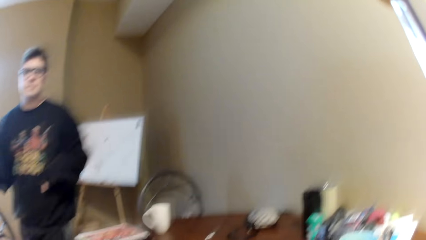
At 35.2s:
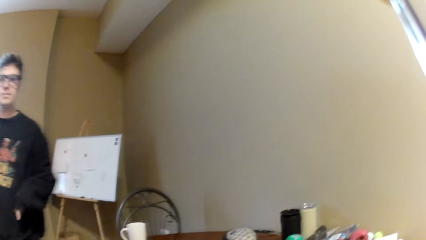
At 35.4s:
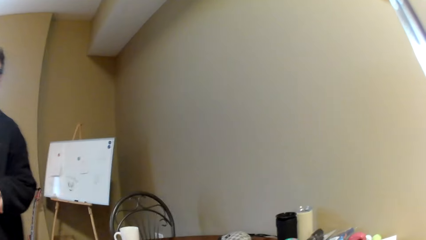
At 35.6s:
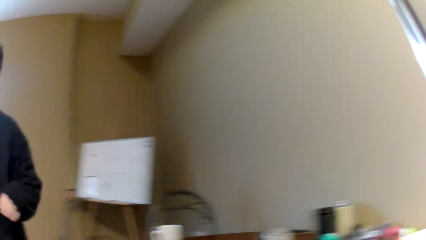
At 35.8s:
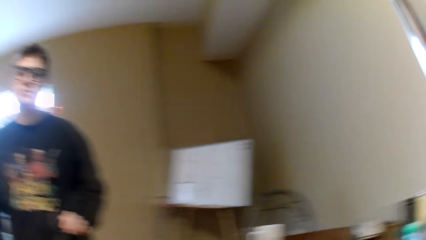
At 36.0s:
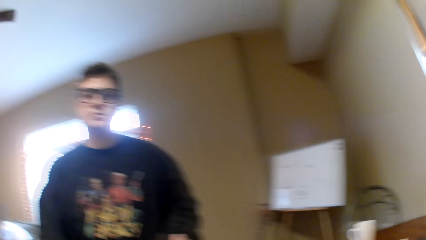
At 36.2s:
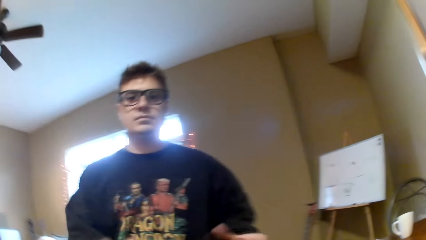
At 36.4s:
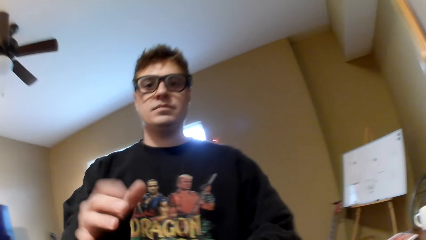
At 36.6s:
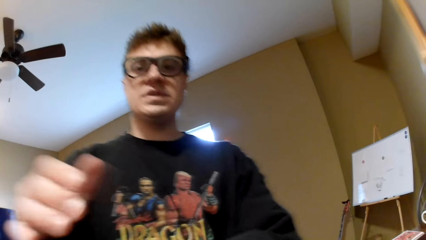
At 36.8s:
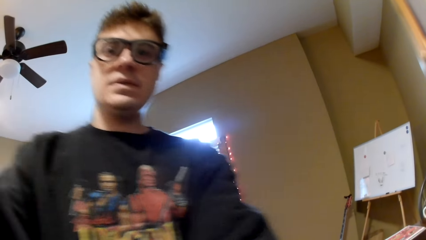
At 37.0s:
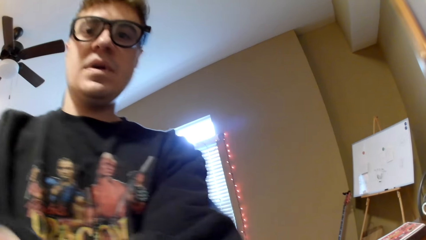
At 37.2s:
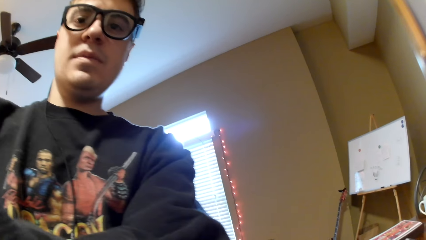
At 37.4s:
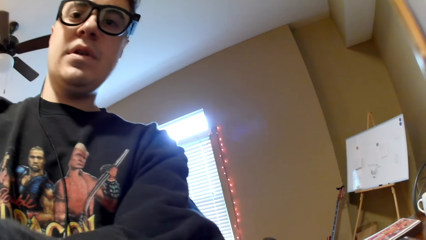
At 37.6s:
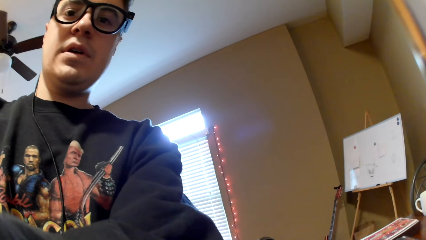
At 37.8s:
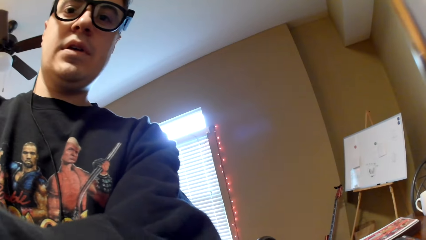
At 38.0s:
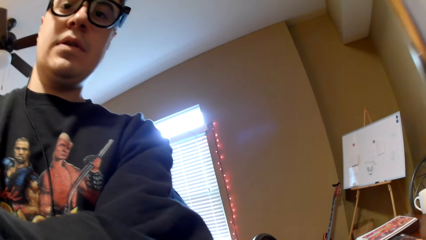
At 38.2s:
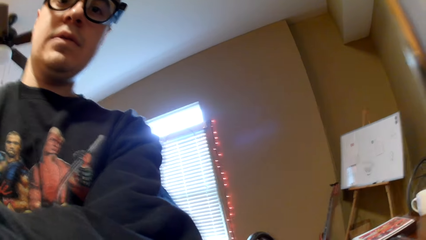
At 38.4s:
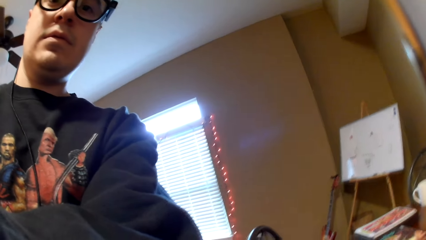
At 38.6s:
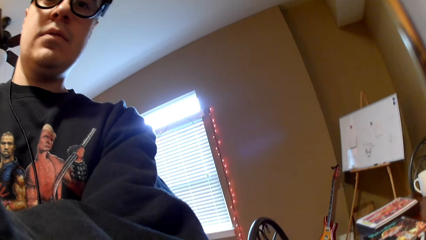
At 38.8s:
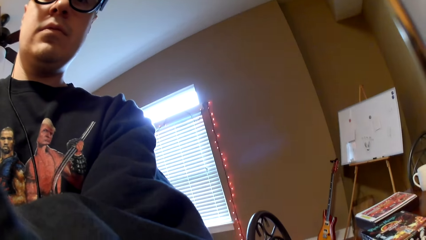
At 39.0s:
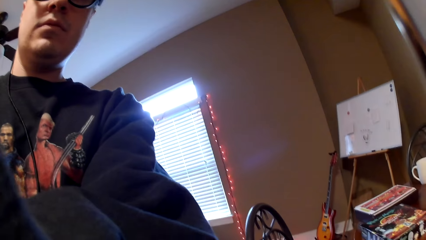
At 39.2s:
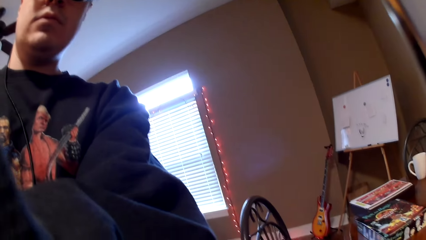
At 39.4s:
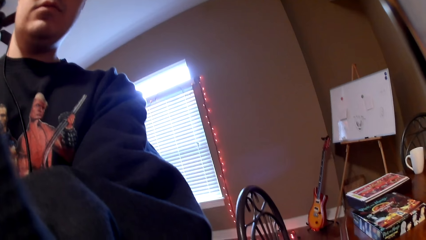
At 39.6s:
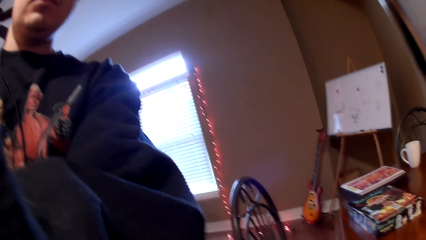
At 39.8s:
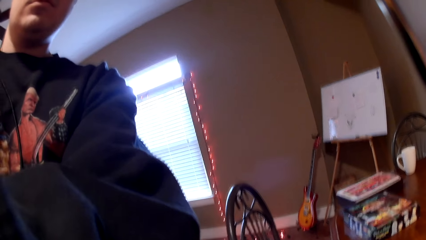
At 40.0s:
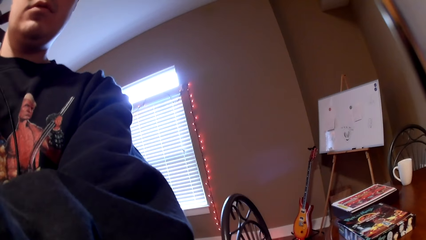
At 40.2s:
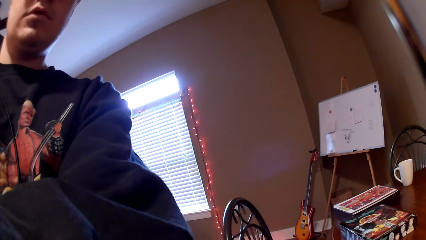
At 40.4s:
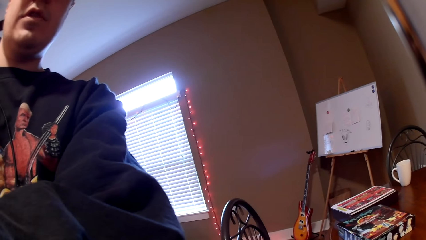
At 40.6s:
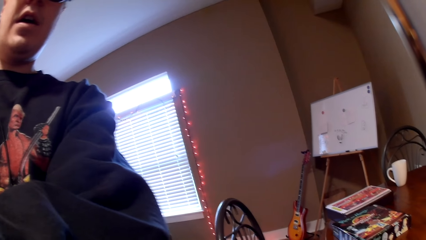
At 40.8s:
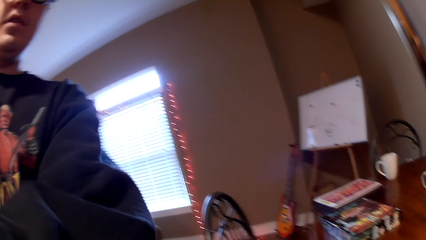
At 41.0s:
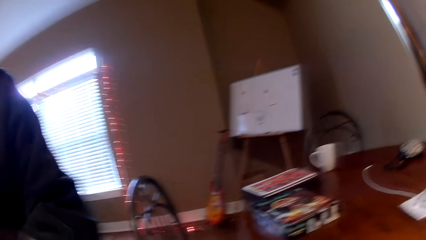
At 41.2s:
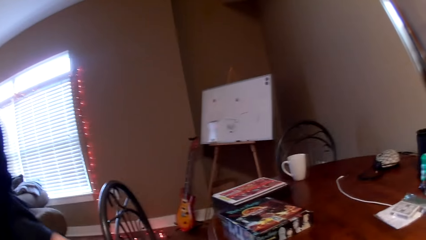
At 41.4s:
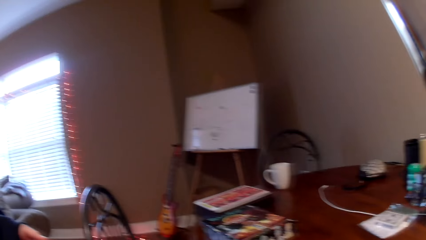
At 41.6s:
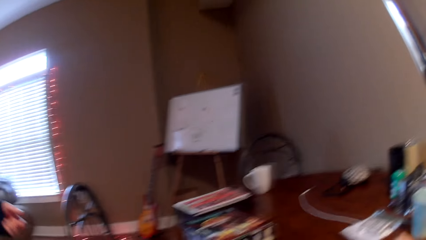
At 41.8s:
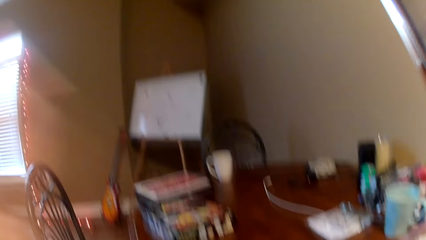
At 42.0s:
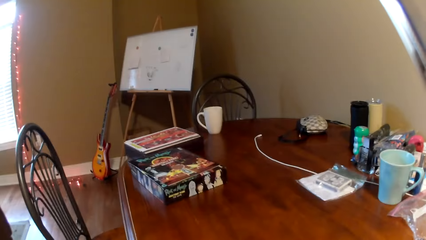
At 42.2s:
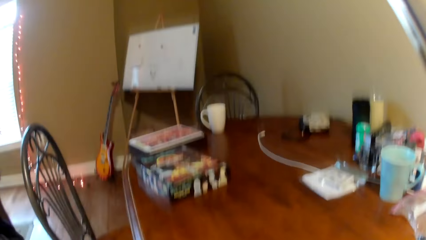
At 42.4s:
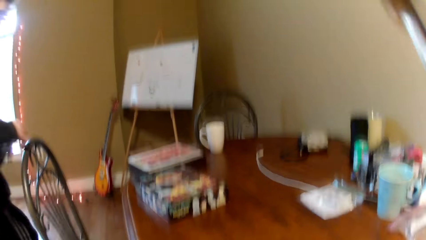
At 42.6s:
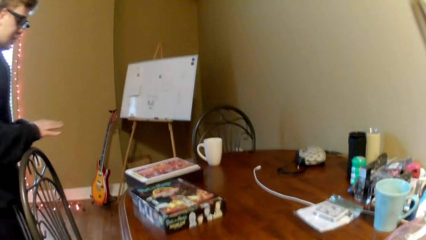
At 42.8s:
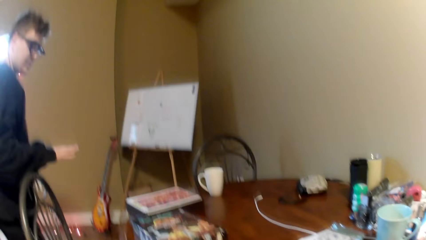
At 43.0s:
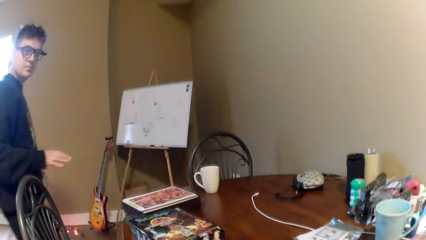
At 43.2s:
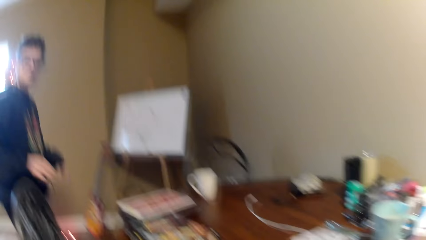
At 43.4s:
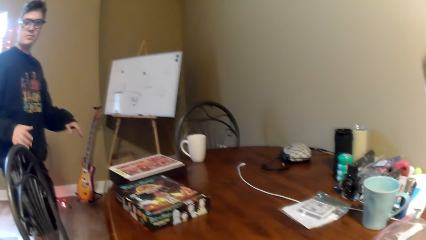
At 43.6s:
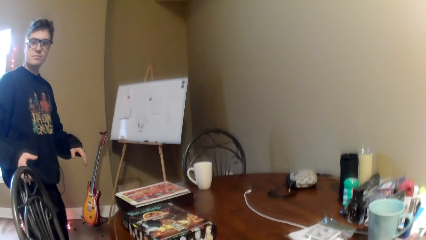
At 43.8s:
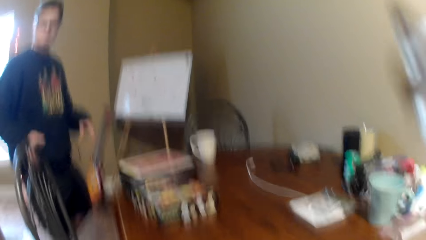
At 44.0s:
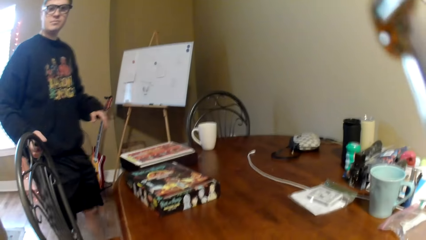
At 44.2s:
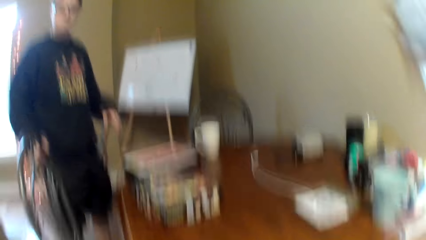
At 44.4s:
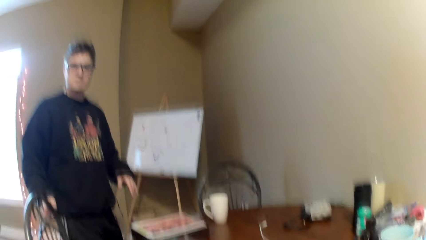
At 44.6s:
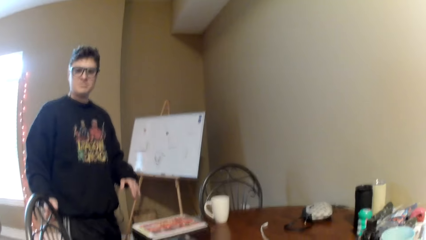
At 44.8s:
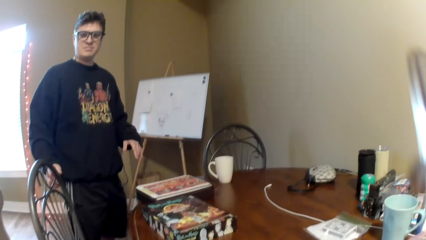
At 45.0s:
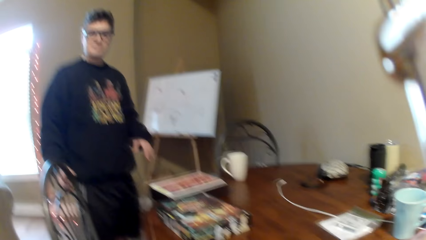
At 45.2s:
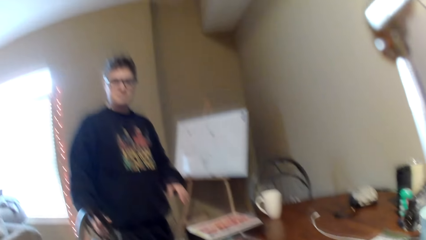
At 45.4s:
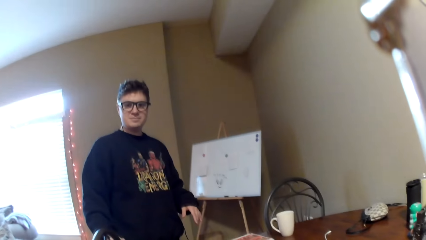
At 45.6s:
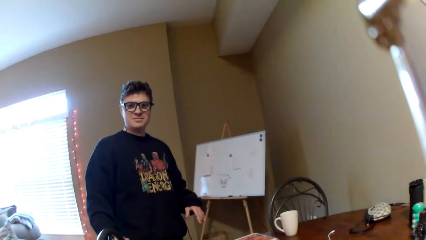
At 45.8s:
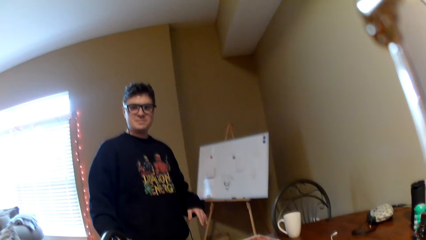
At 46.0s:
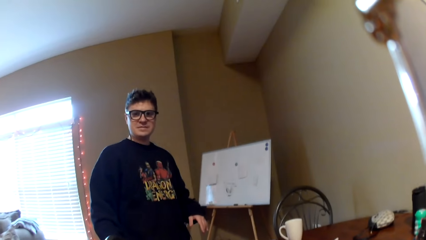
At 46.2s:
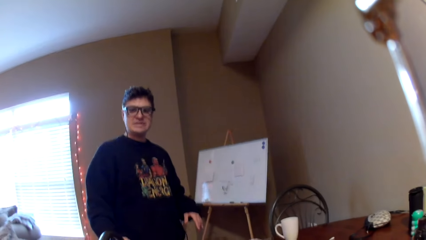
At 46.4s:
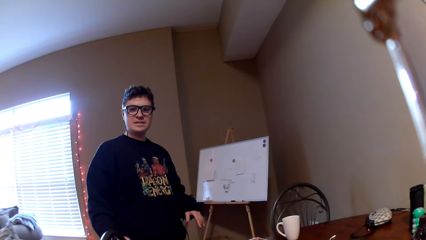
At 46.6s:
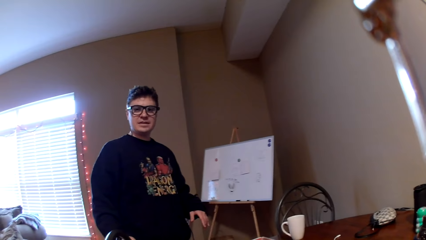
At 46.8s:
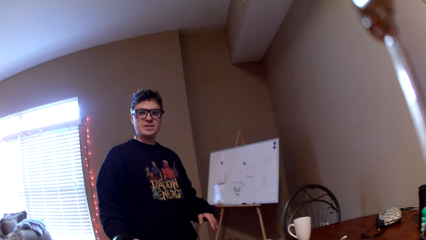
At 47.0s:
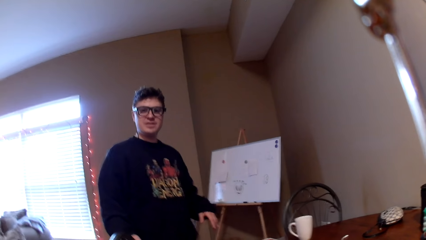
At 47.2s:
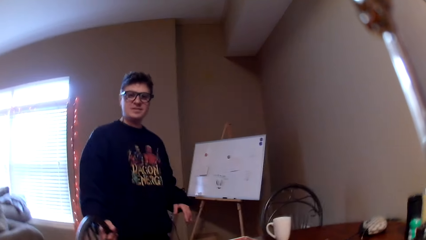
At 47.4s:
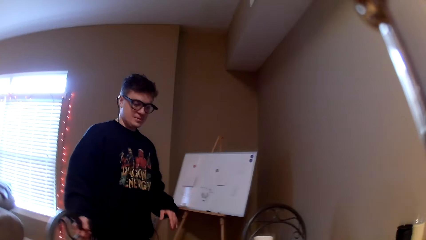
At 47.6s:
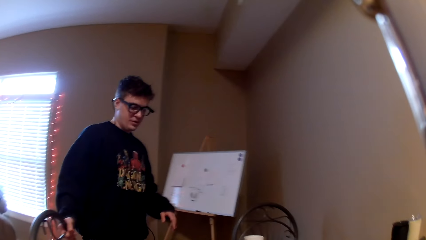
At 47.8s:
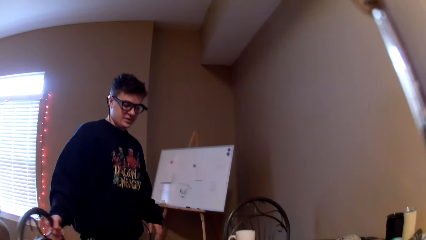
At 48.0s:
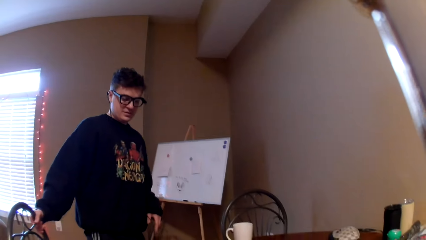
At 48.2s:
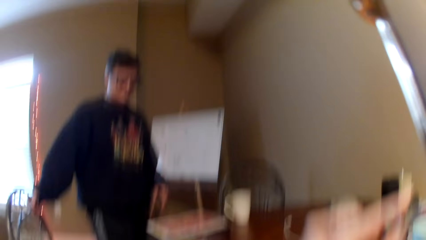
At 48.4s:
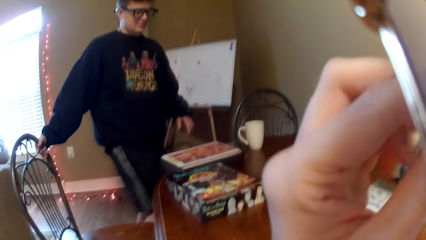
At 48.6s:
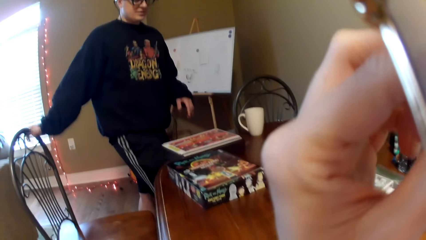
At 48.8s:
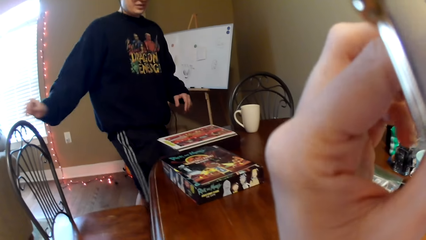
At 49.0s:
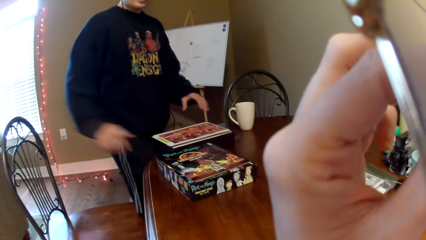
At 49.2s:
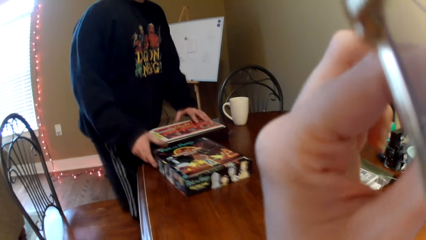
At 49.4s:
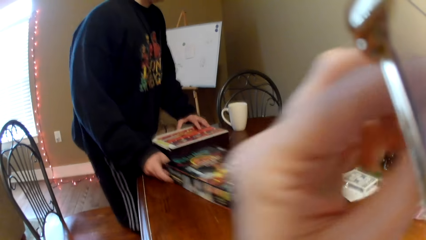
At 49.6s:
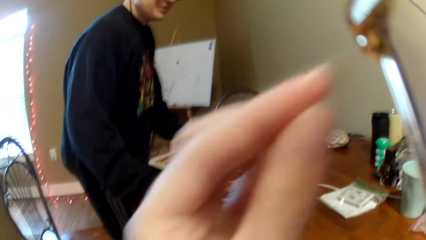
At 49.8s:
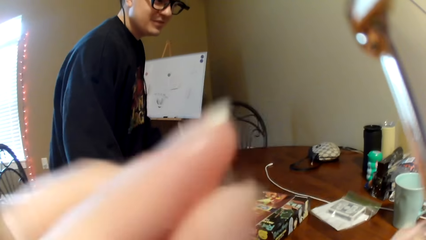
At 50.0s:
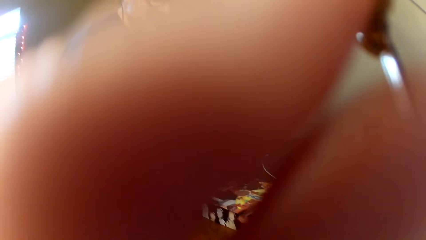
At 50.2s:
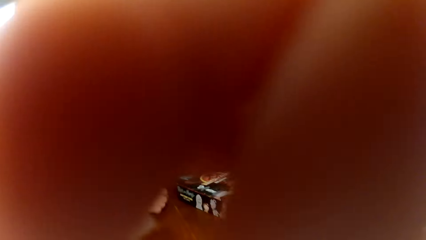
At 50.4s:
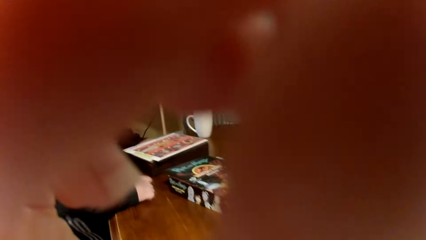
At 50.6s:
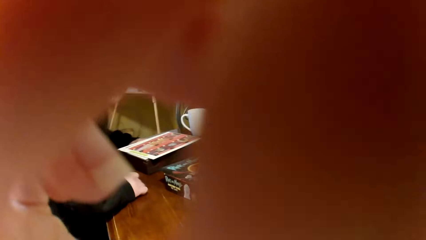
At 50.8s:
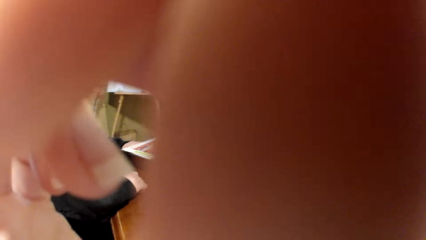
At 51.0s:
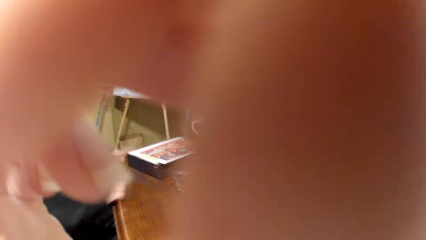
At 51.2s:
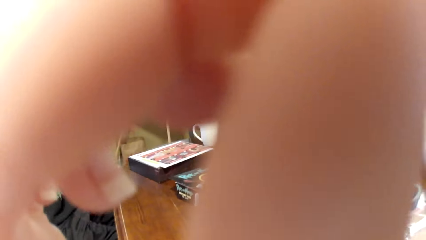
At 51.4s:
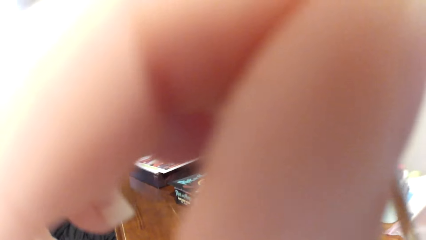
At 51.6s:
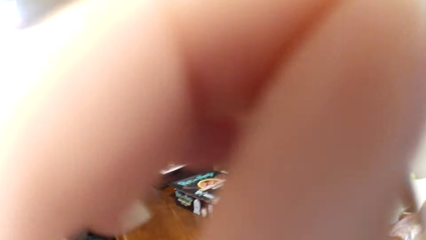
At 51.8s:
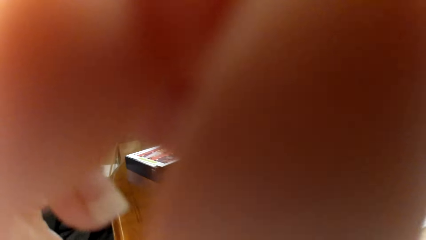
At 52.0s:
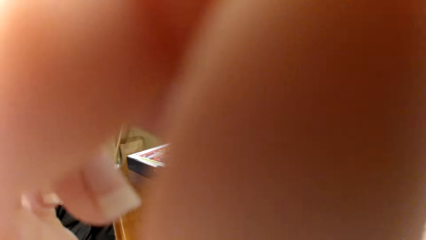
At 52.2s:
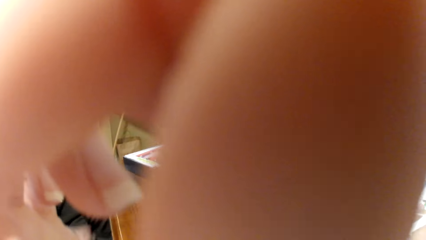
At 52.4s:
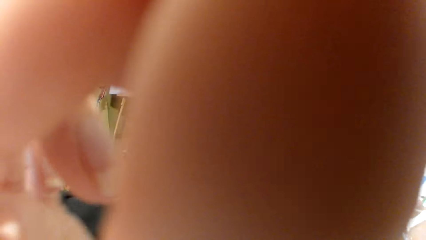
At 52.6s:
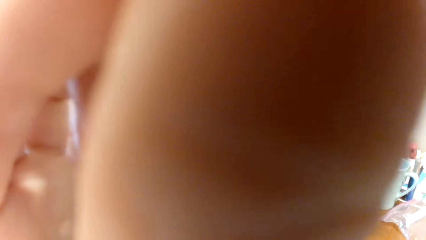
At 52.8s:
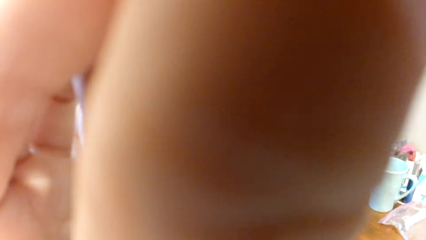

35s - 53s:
A man walks around and puts down his hands. The man walks towards the camera wearer. The camera wearer looks at the man. The man adjusts the camera, converses with the camera wearer, and walks around. The man walks away from the camera wearer. The camera wearer looks around. He looks at the man. The man converses with the camera wearer, pulls the chair, and pushes the box. The camera wearer touches the glasses. He puts his hand in front of the camera. The man sits on the chair.
